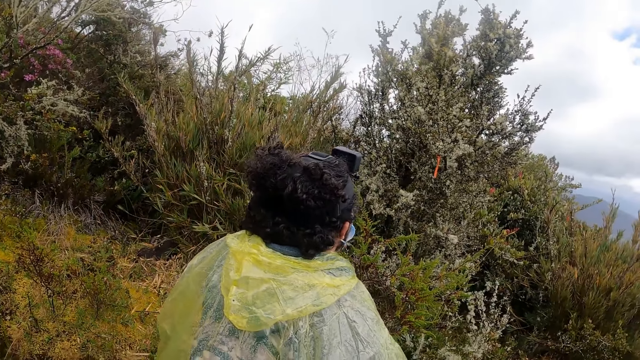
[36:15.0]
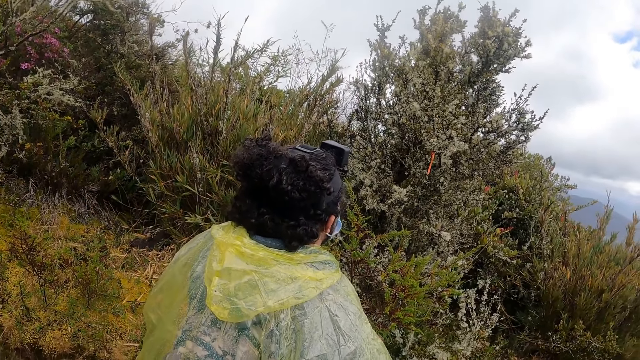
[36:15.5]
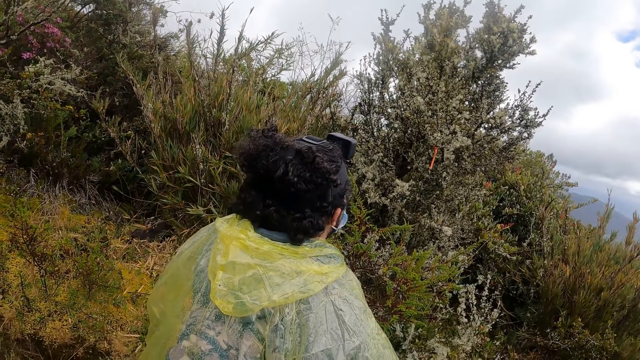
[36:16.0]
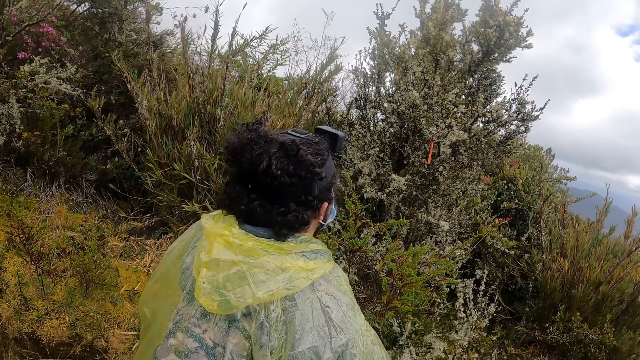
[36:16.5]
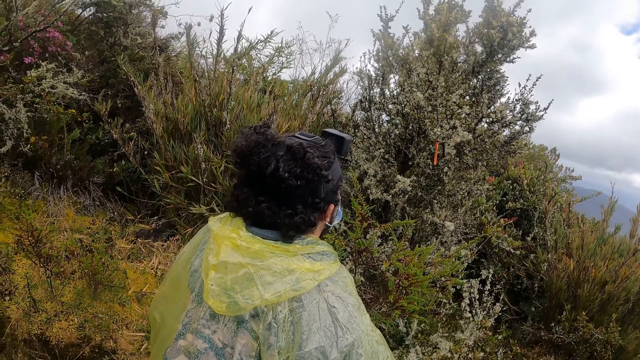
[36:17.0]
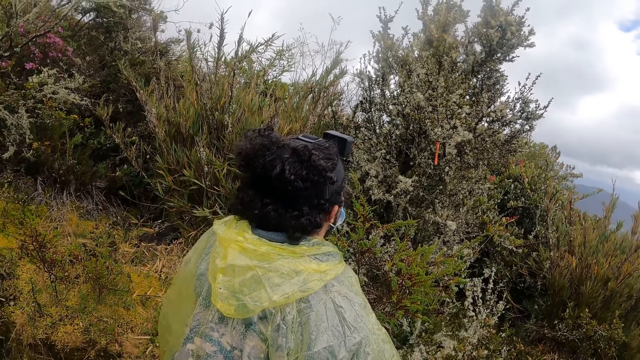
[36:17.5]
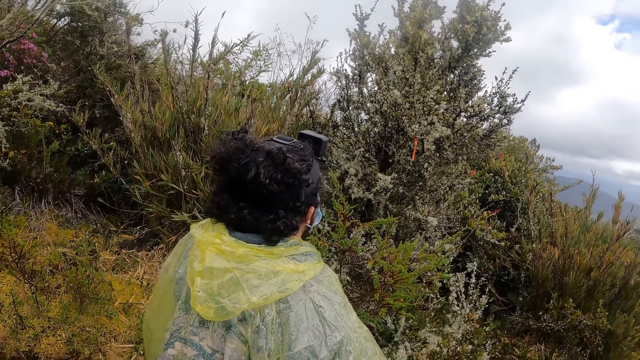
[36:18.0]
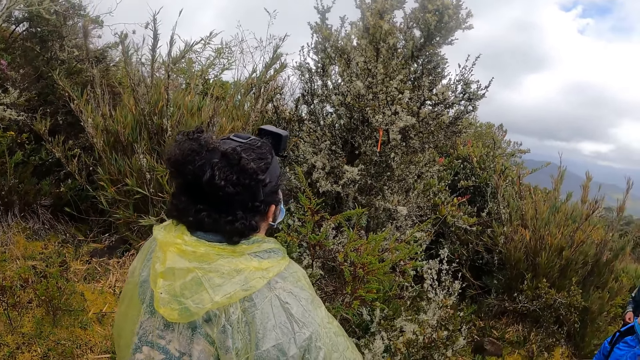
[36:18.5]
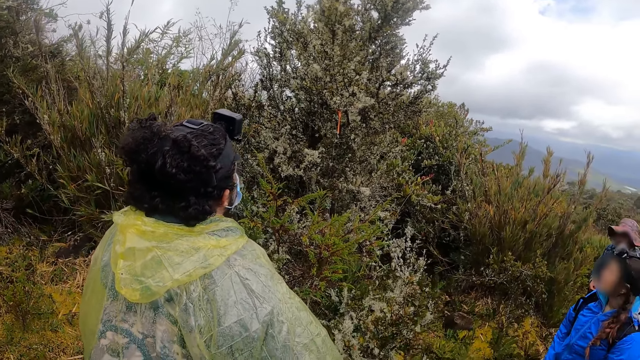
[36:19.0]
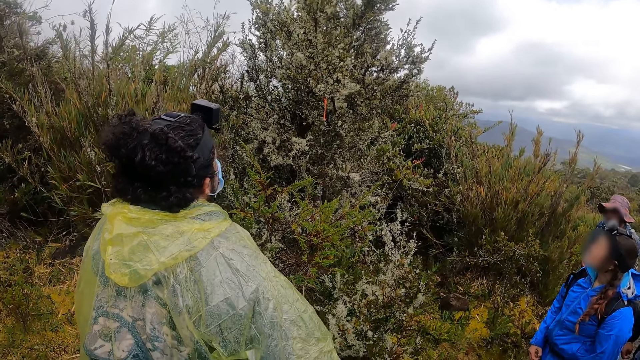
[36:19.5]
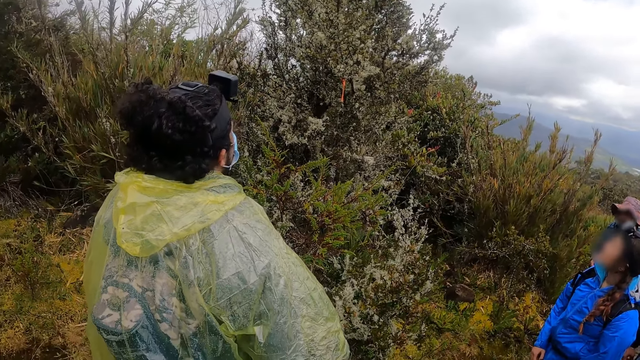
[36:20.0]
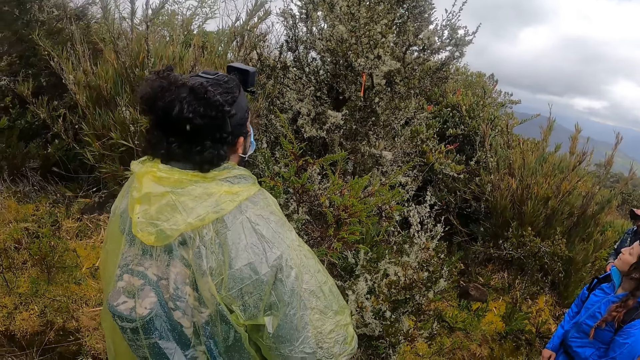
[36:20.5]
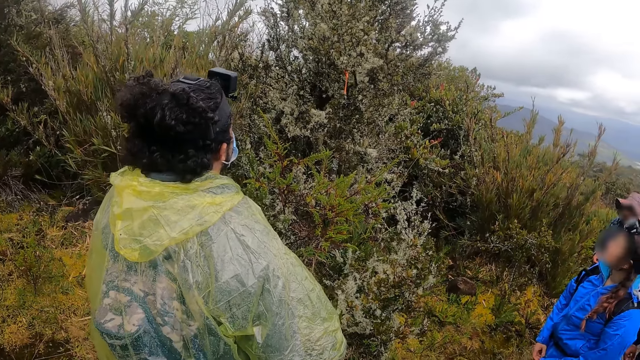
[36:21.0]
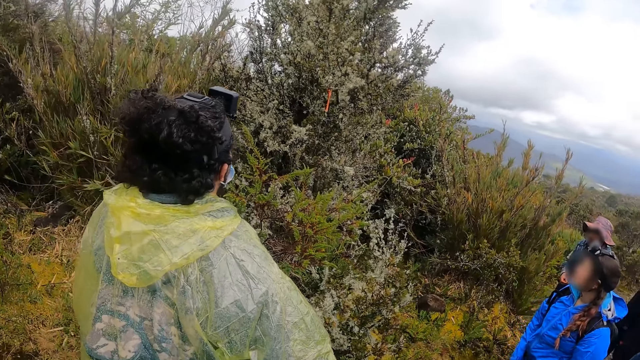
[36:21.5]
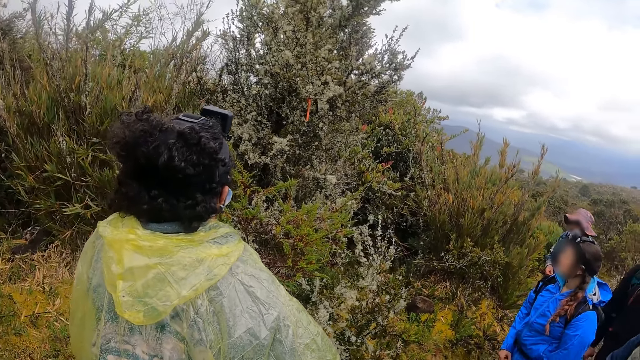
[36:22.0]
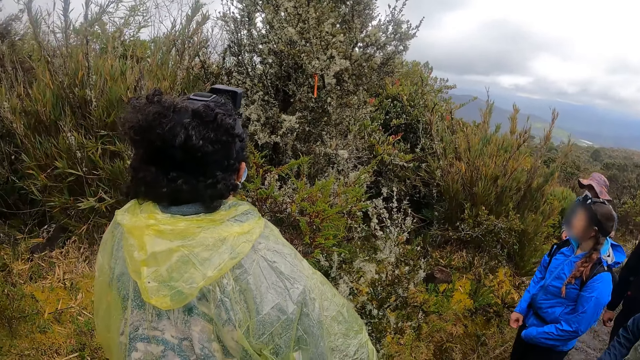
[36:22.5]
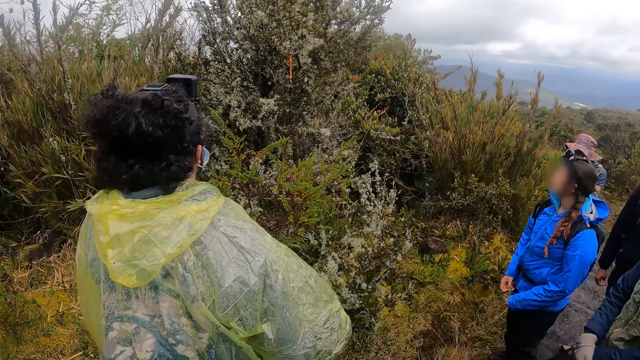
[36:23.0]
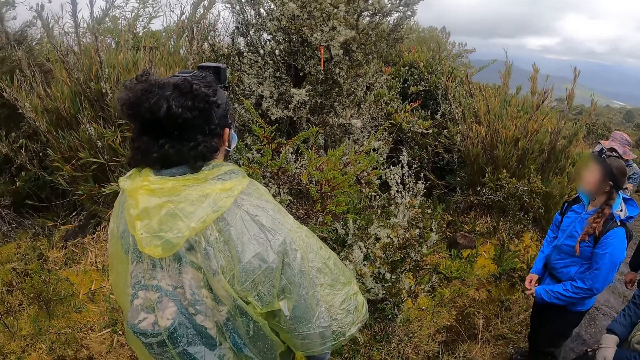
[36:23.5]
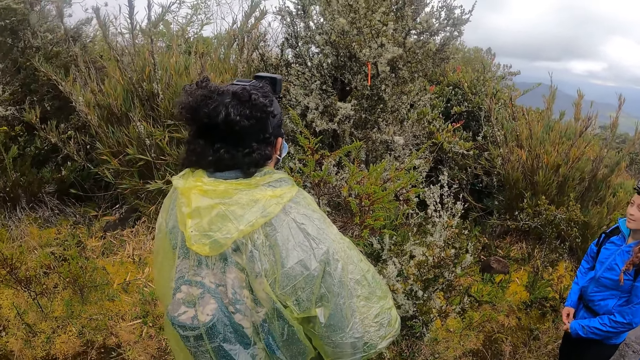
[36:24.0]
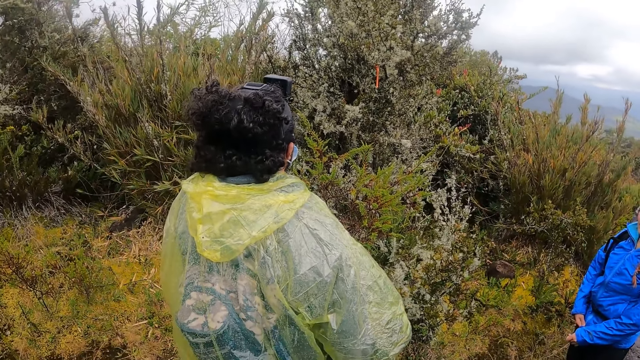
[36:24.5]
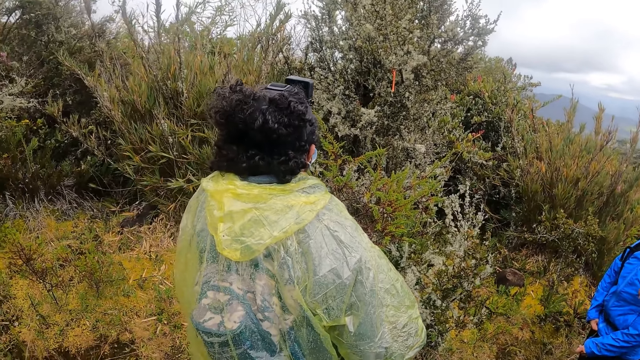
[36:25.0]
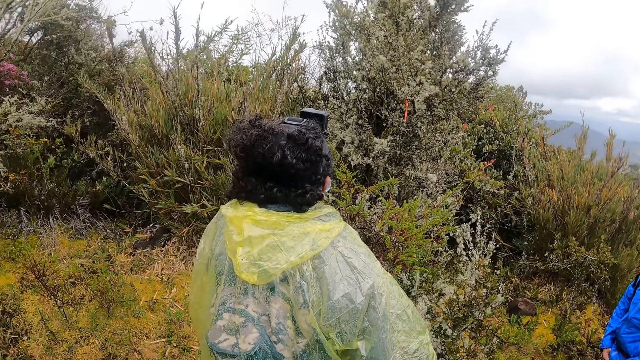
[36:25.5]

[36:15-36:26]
A person looks at the trees.

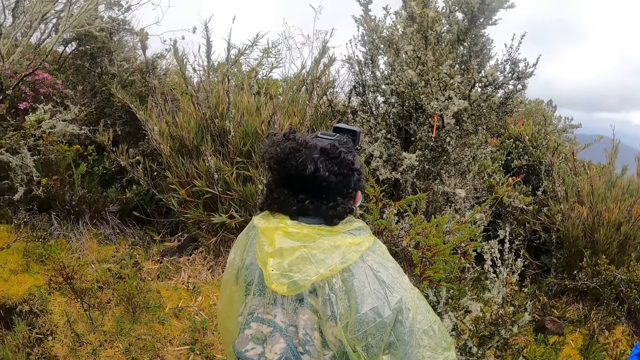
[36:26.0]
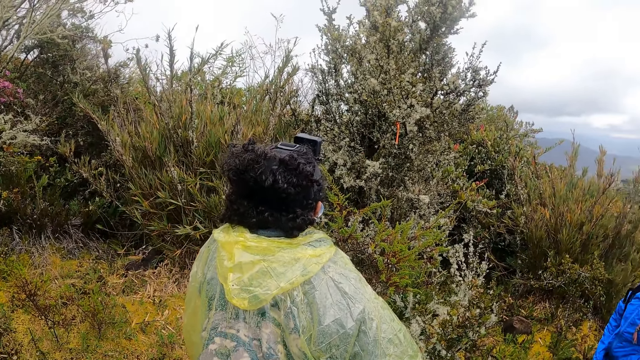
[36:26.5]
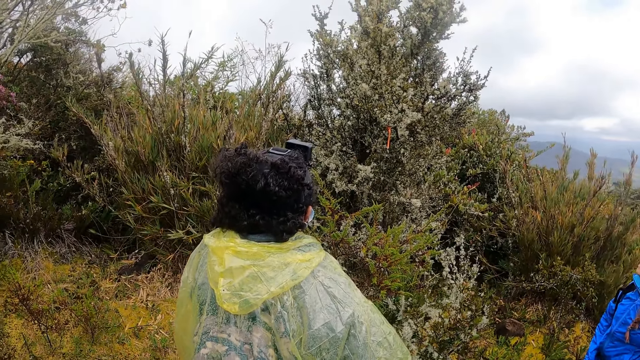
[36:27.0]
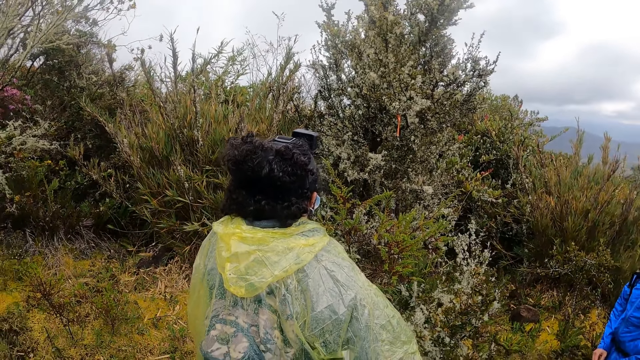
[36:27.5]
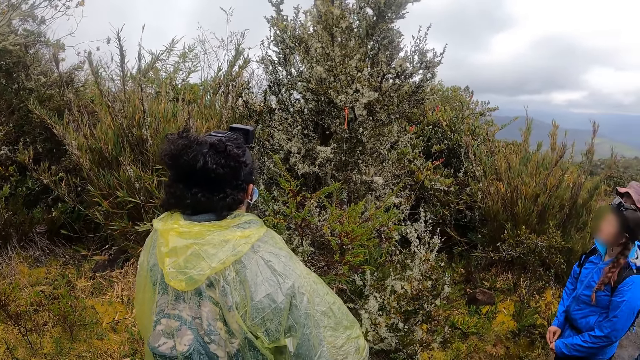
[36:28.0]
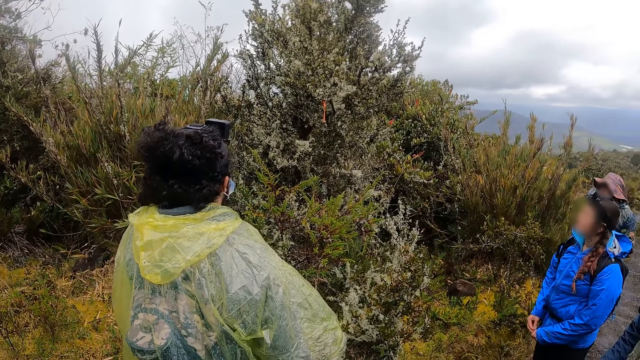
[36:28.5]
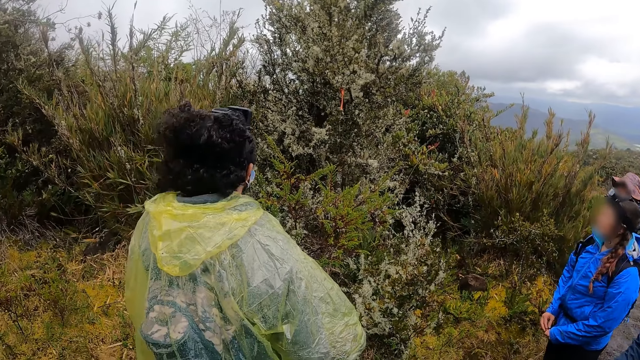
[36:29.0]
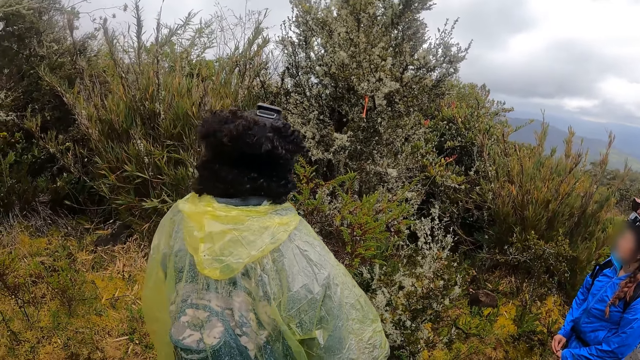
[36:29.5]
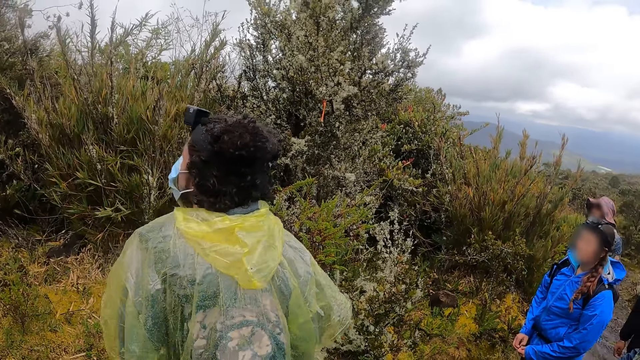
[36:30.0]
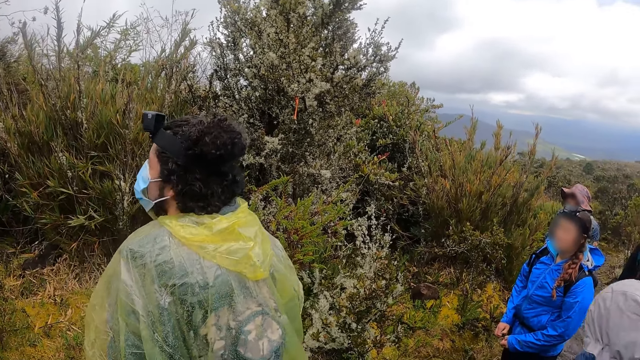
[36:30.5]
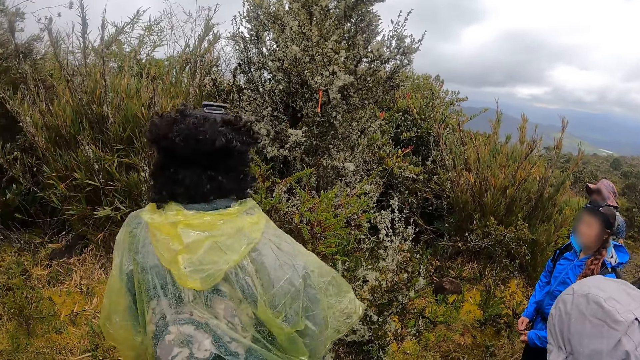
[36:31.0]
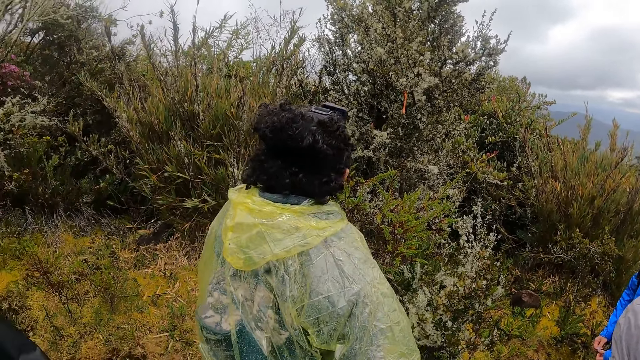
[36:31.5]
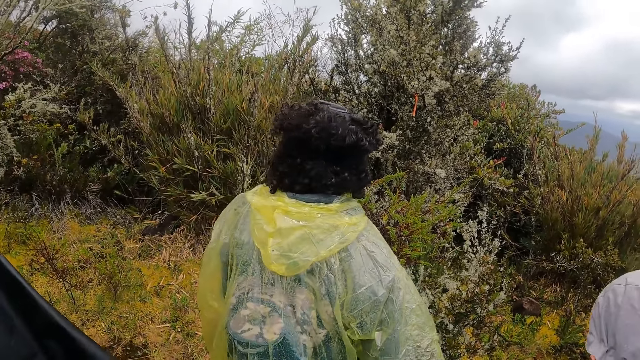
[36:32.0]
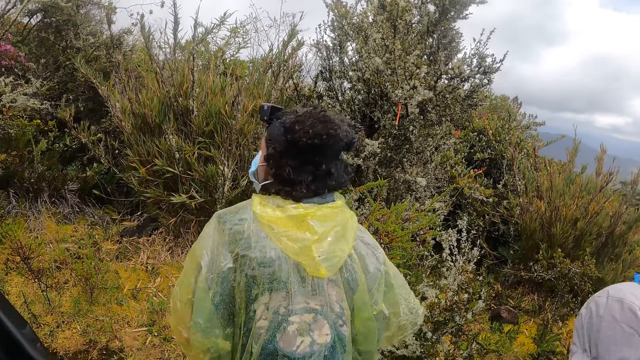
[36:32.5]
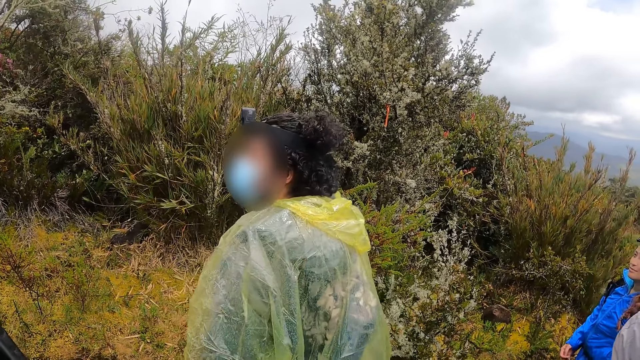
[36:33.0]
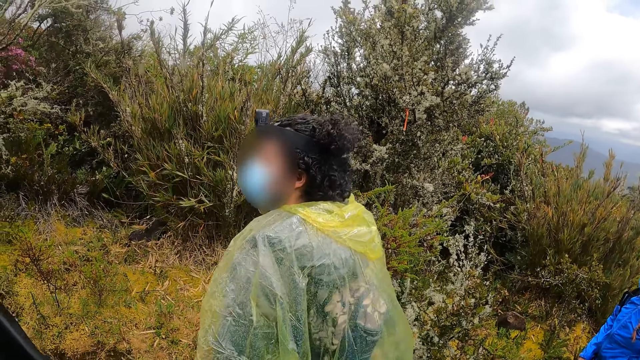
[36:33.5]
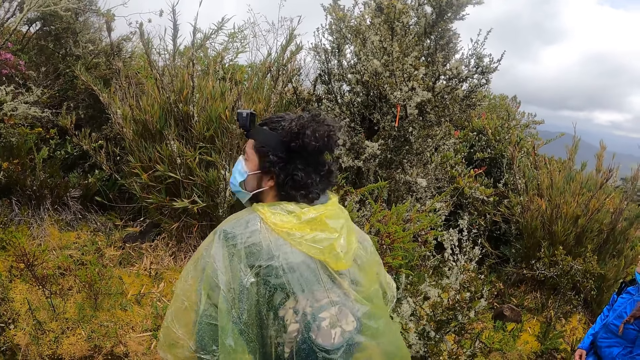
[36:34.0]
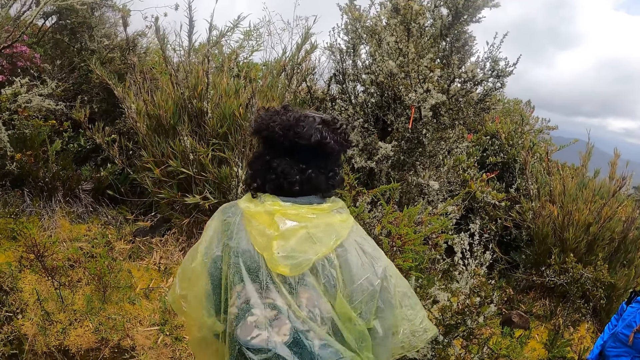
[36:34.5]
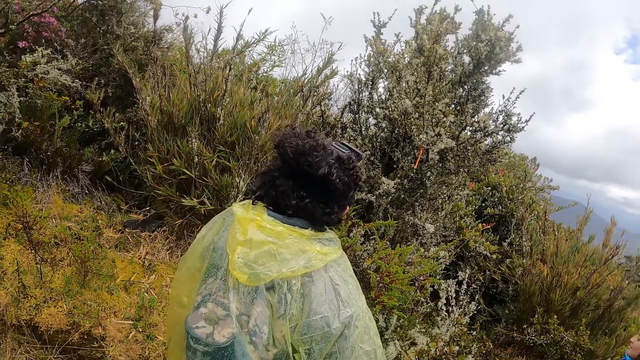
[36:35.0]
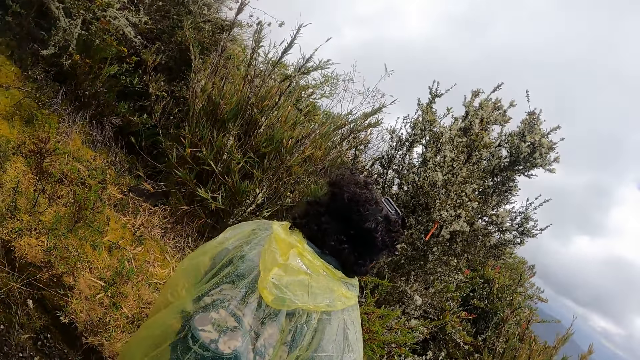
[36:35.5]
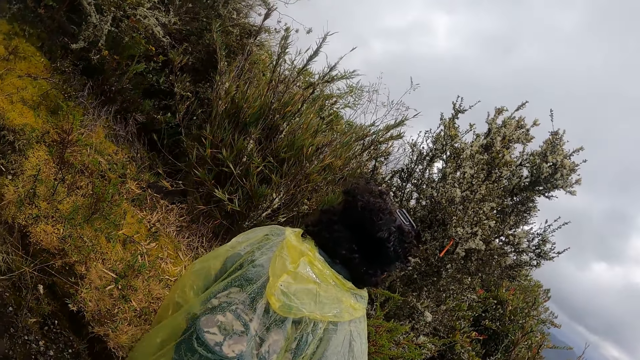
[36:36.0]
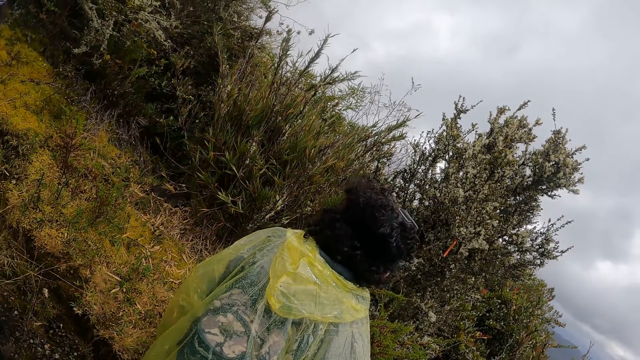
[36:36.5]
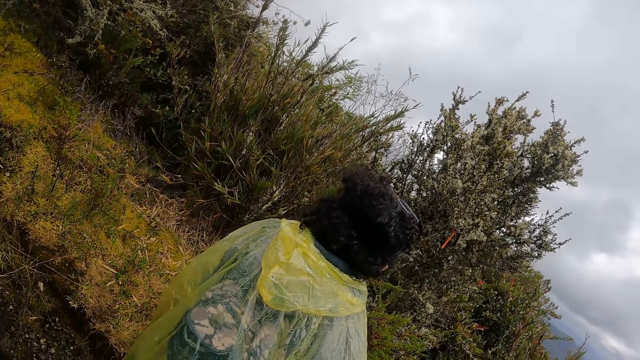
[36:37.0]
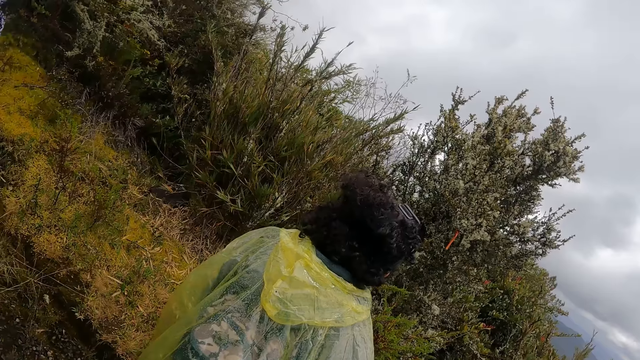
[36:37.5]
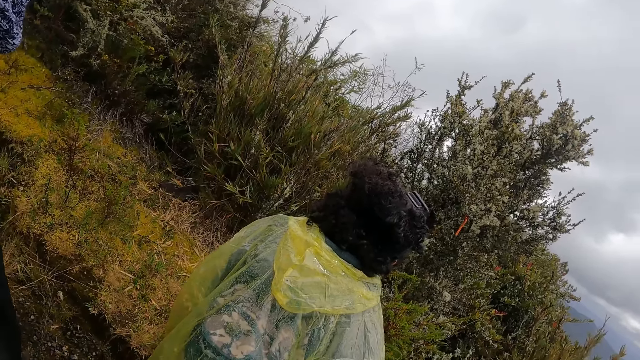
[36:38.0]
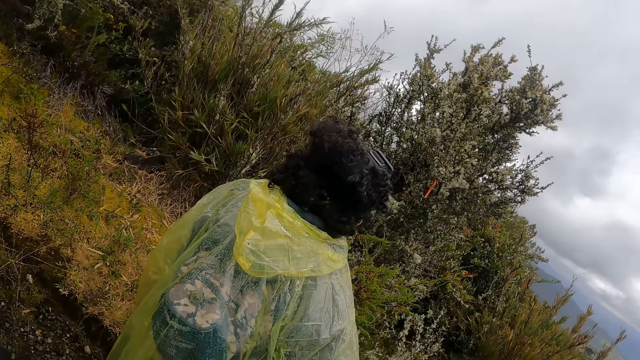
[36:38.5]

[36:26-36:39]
A woman nods her head. The camera wearer looks around the field.
